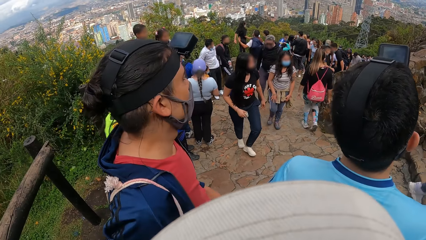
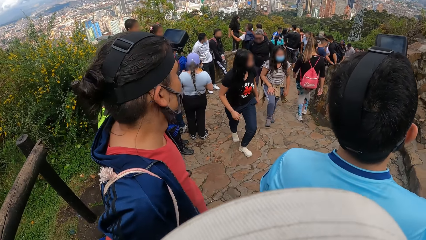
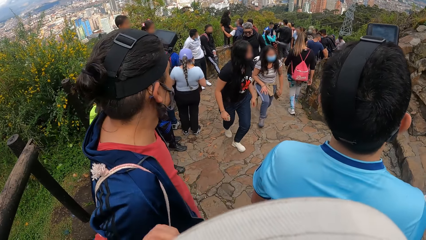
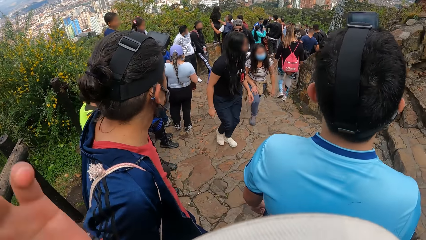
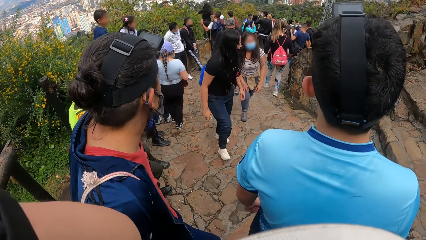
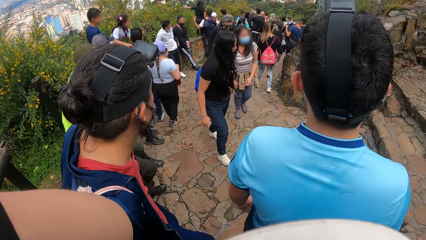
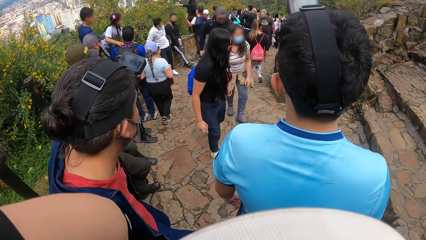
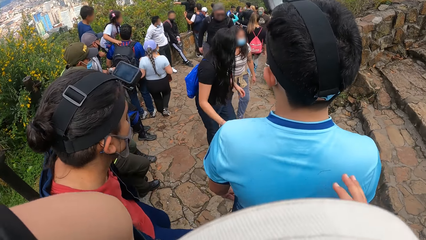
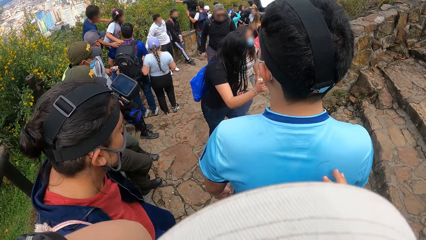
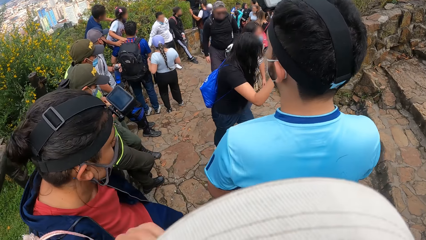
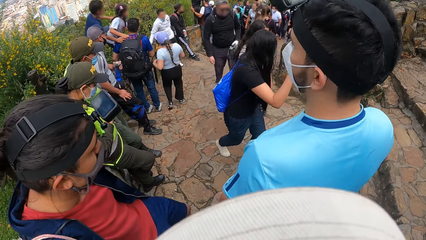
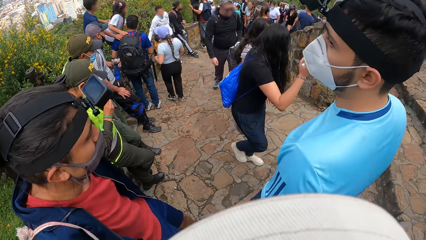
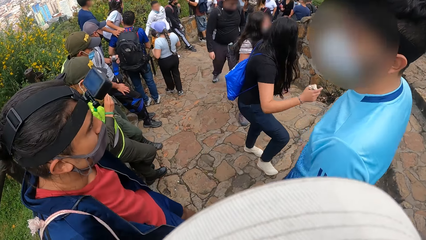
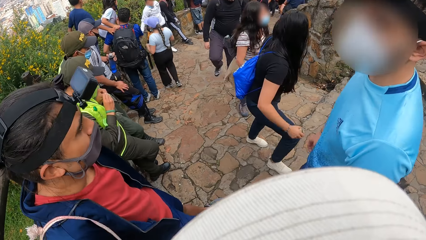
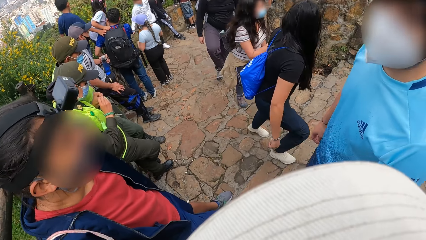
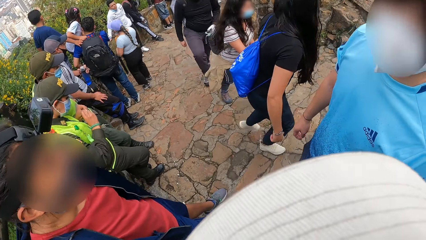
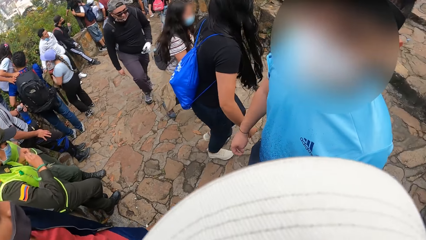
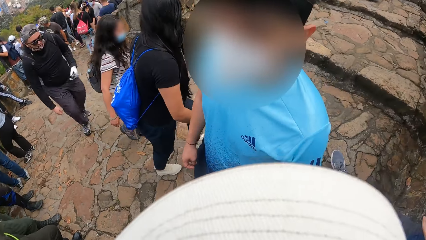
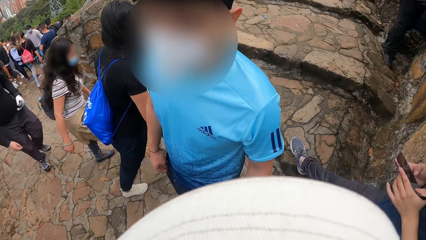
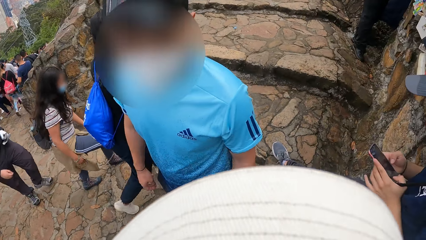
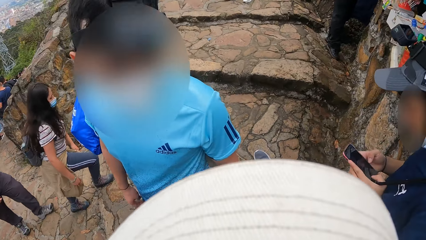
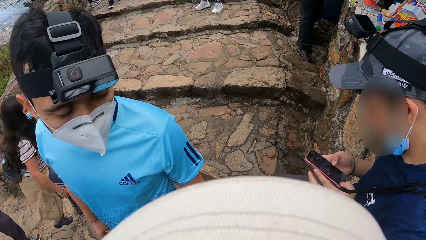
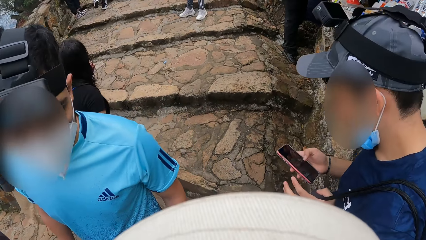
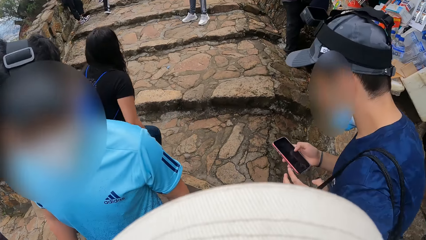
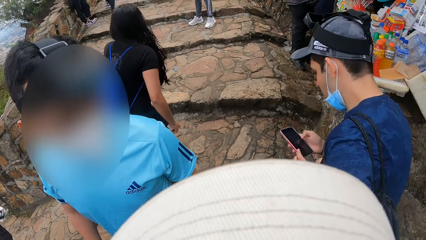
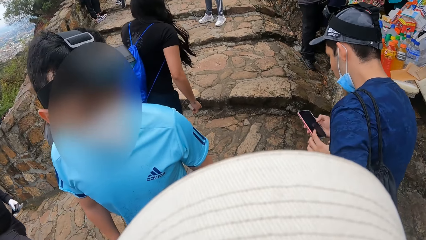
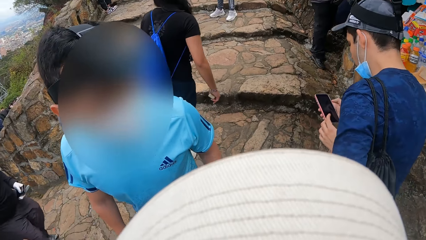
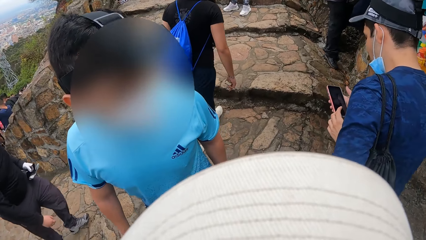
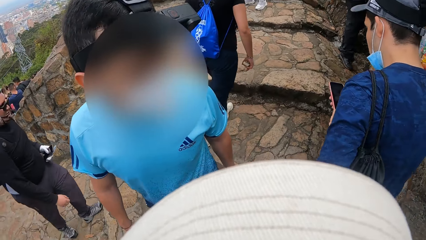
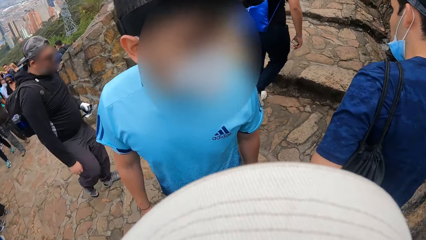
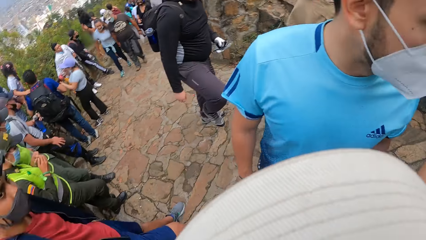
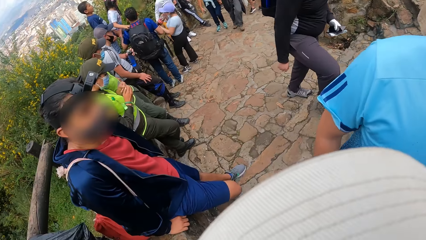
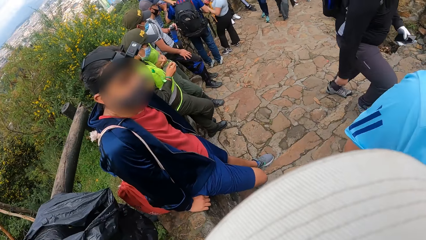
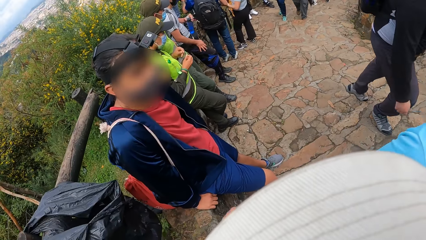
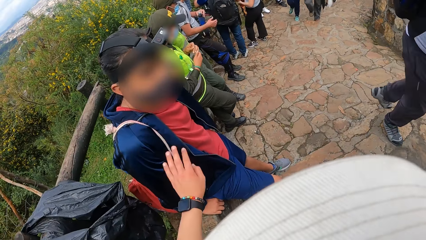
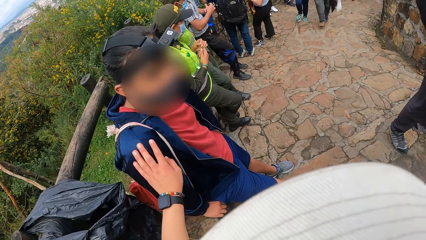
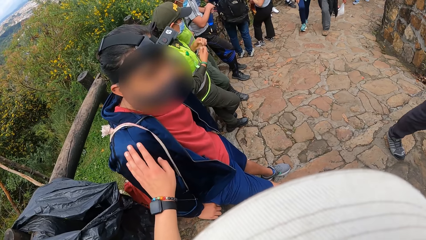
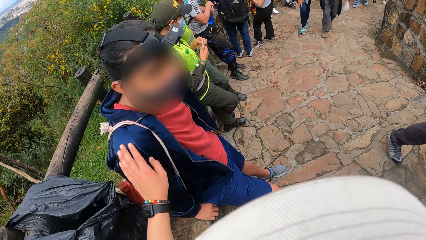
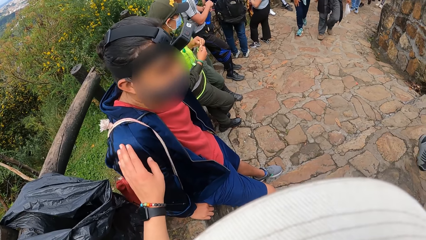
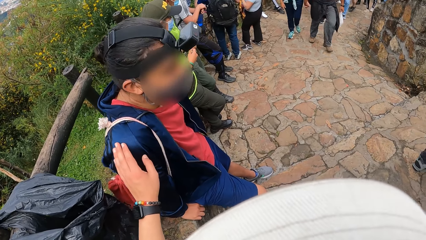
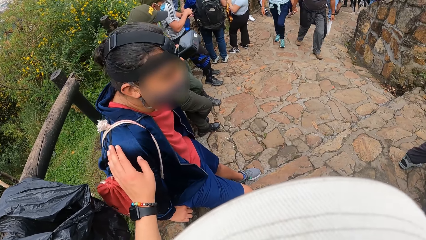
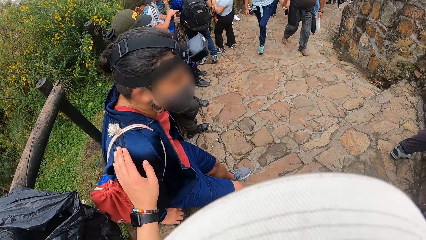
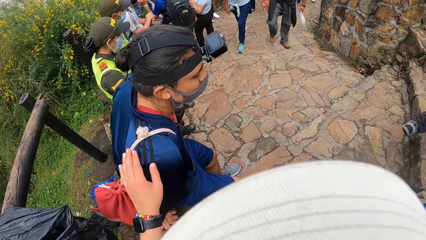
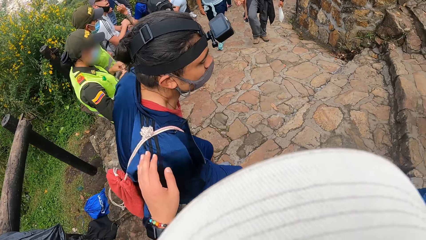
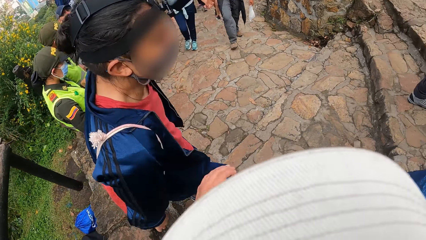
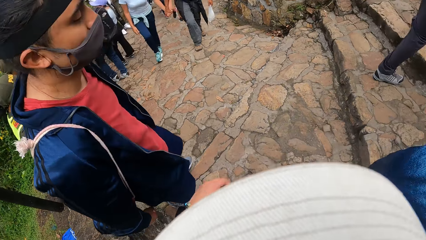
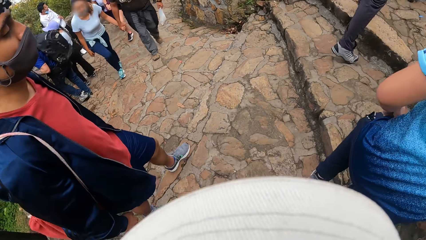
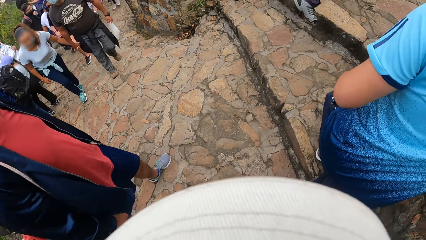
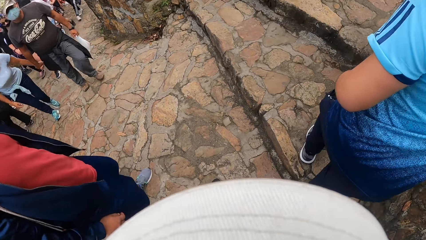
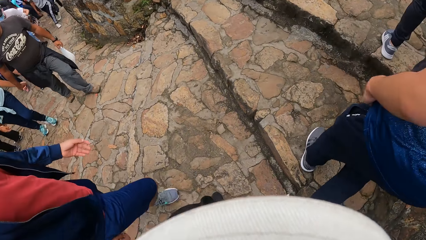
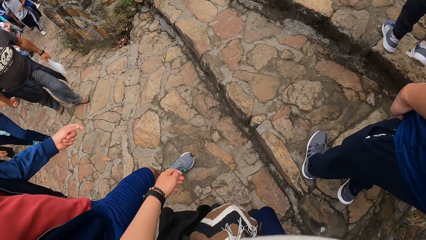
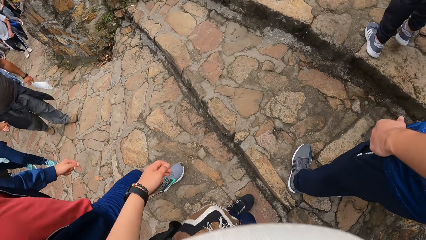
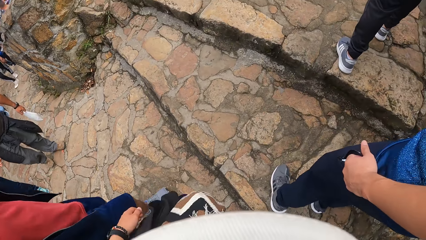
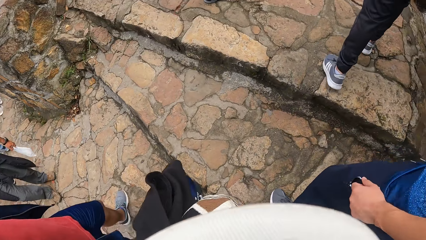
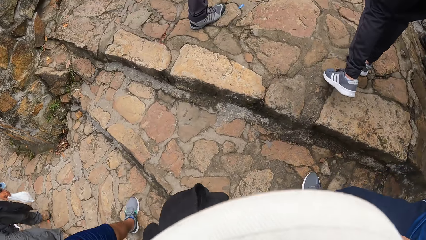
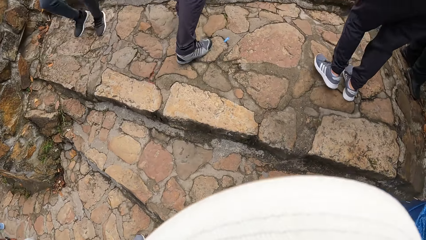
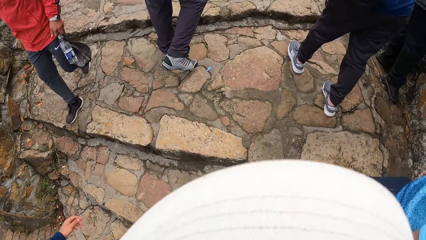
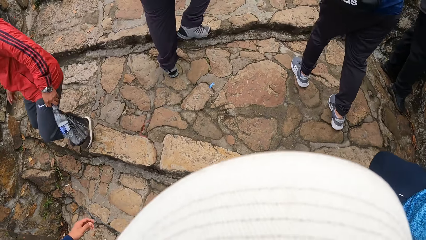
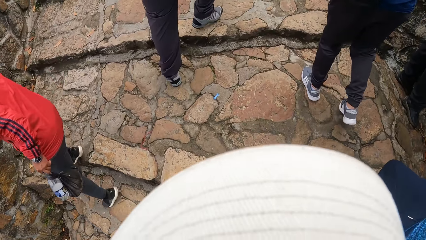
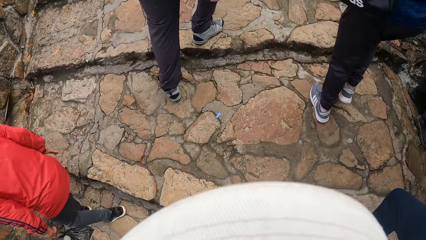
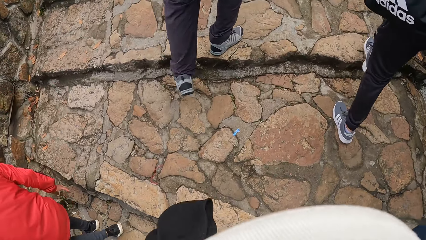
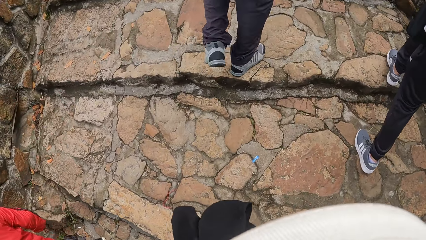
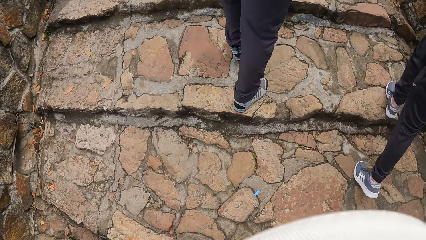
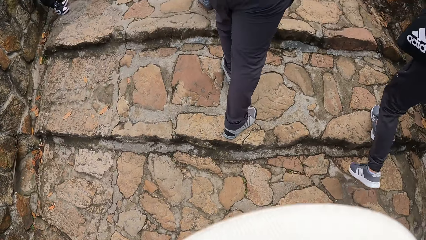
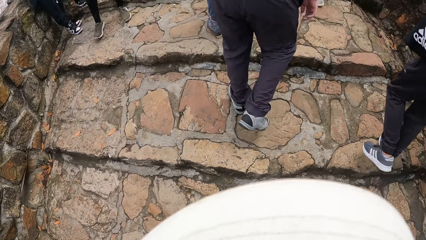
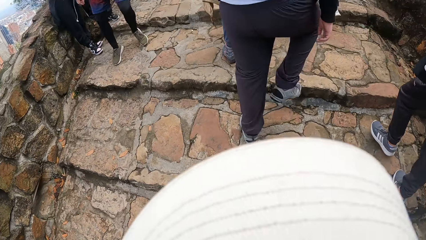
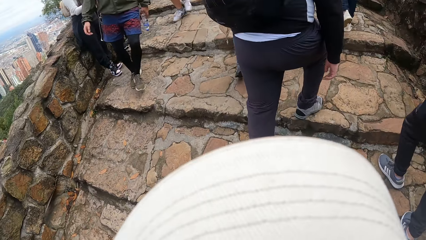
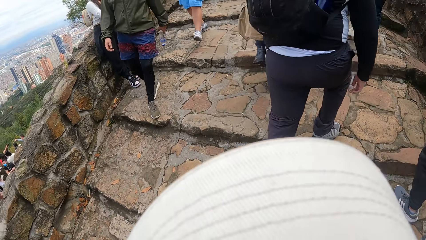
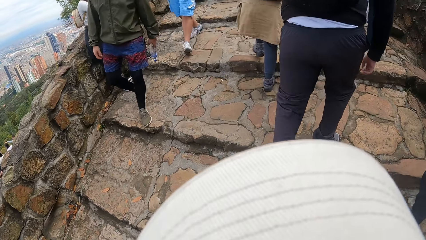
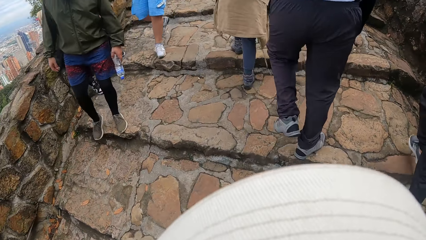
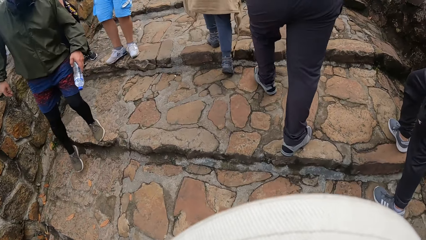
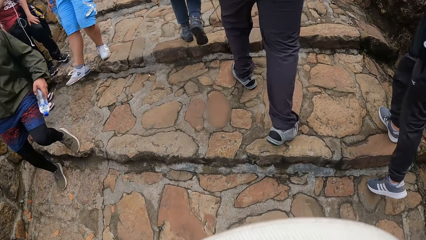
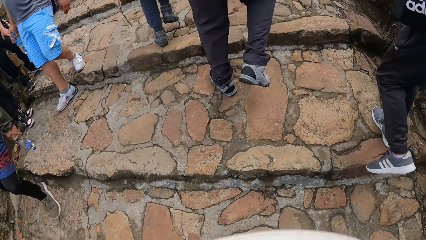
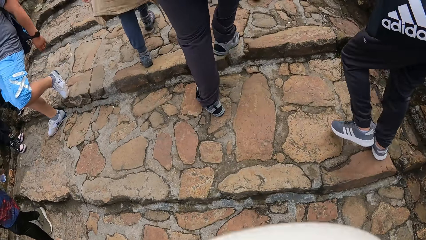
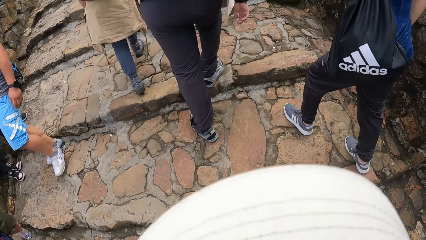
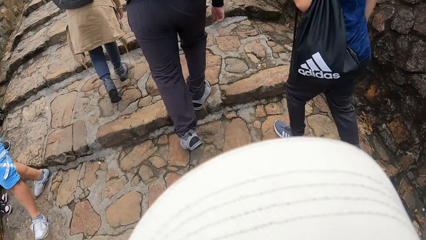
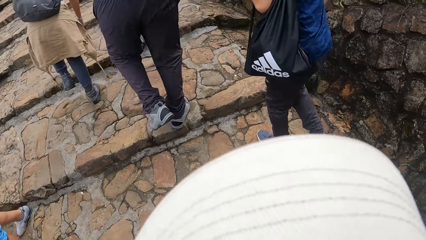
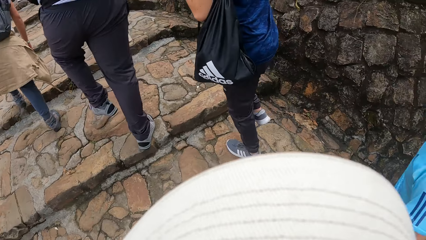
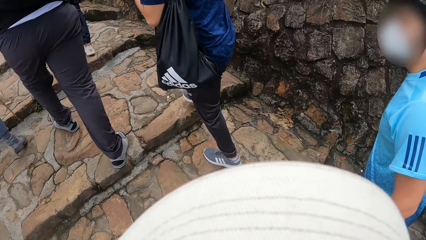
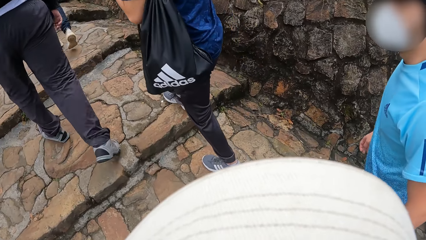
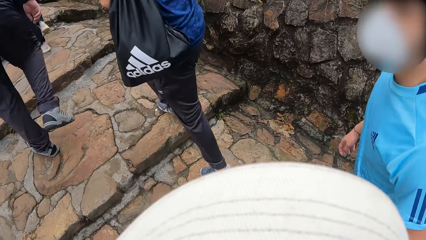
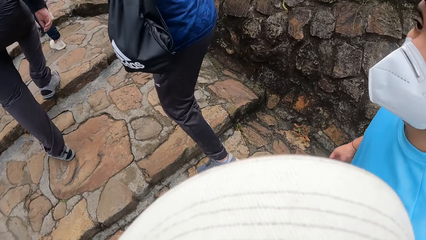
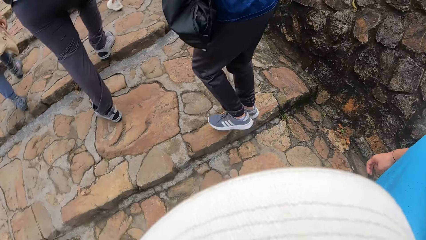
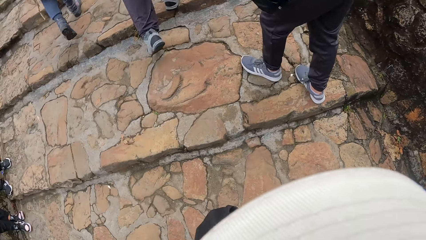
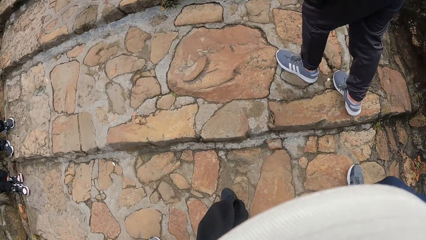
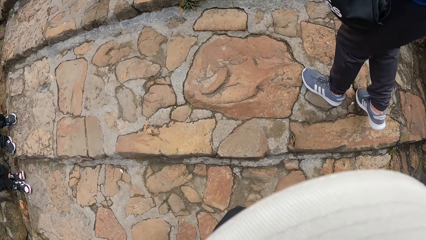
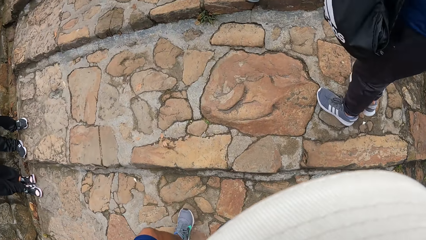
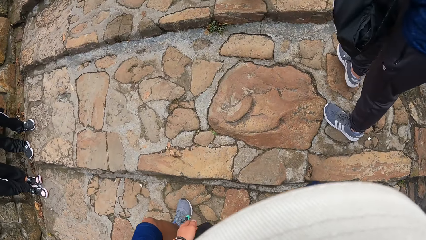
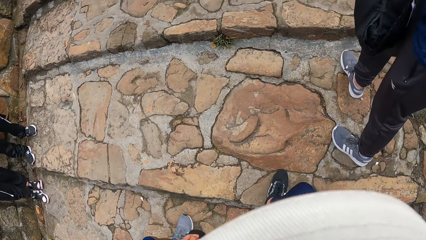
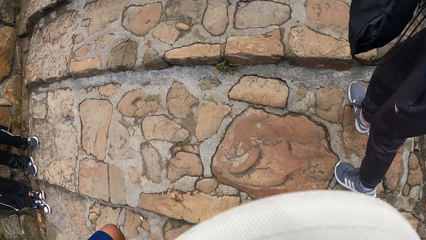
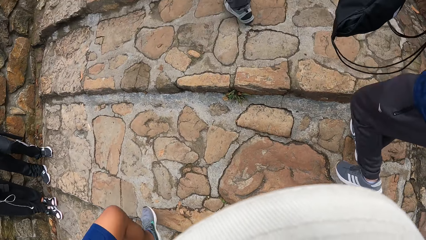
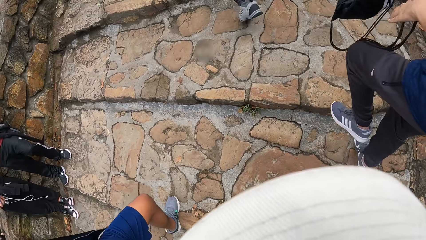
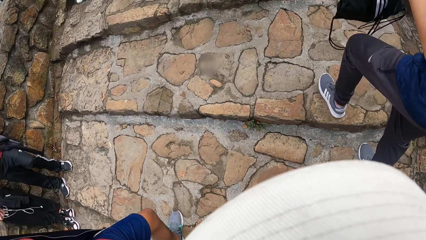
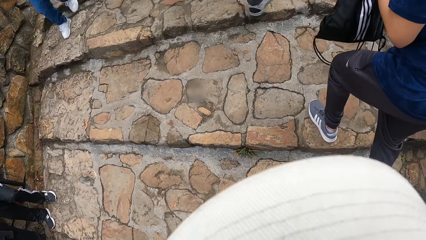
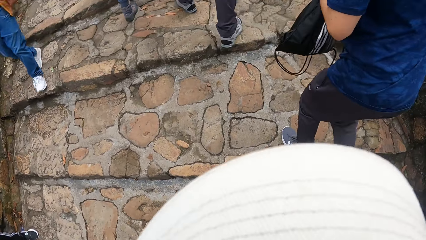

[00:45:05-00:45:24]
The camera wearer touches his head with his left hand. He places his right hand on a man's back. He looks around. He turns around. He looks around. He places his left hand on another man's shoulder. The first man climbs a stair path. The other man climbs a stair path. The camera wearer walks on the stairs.
